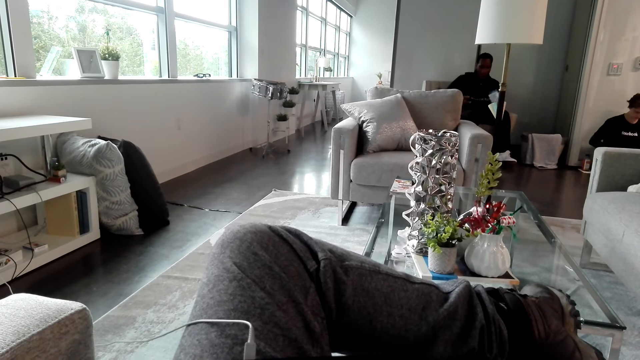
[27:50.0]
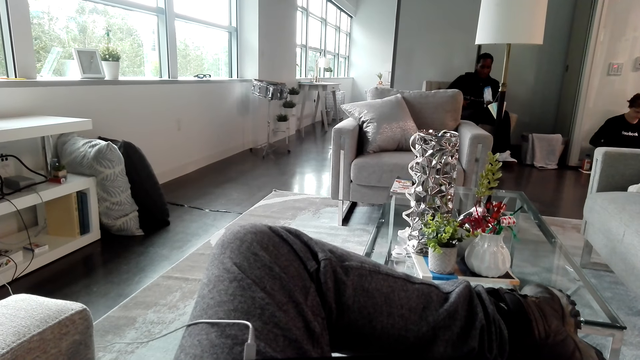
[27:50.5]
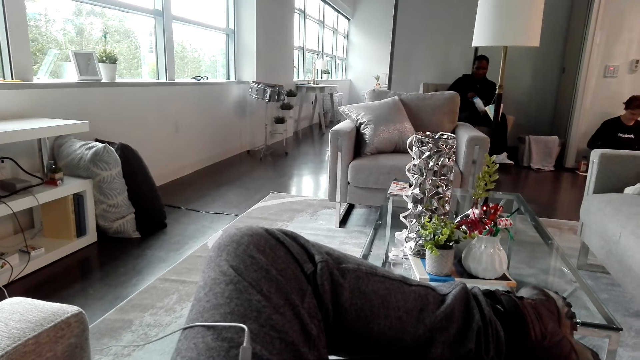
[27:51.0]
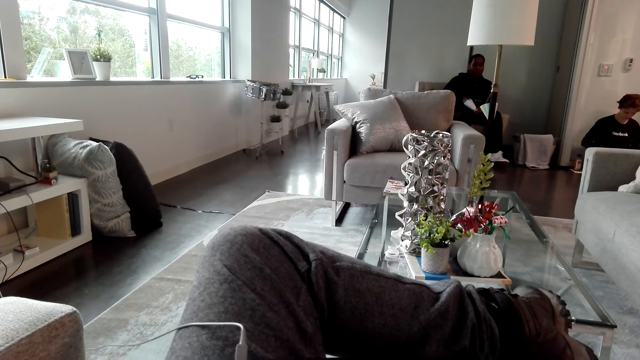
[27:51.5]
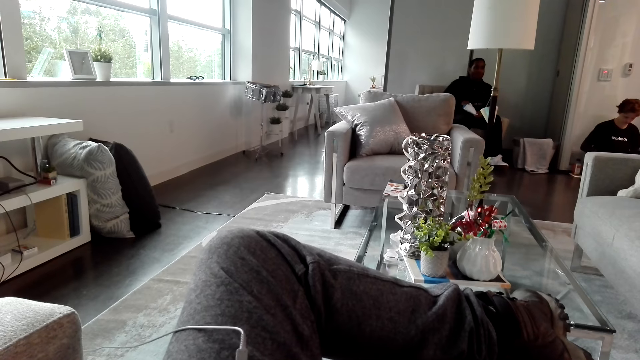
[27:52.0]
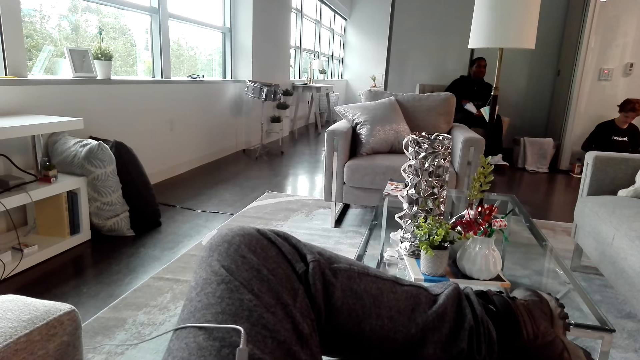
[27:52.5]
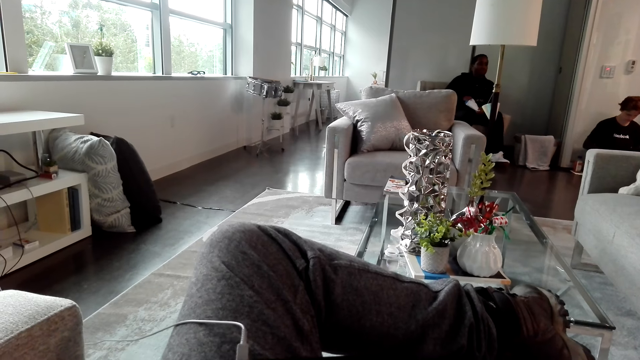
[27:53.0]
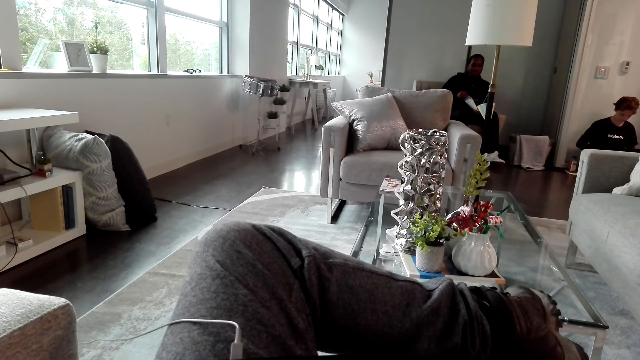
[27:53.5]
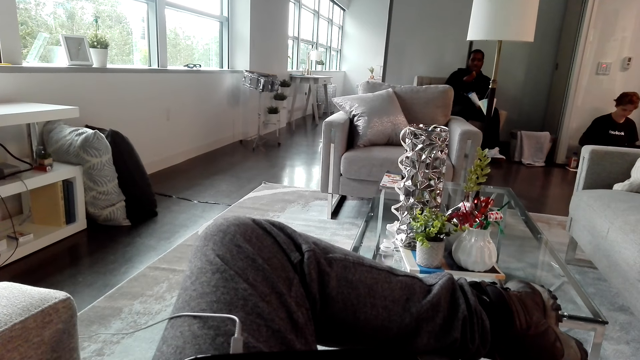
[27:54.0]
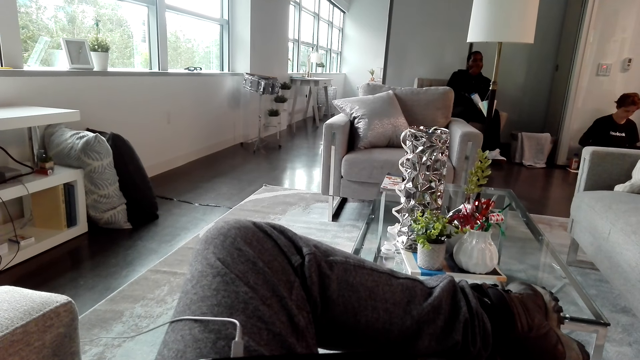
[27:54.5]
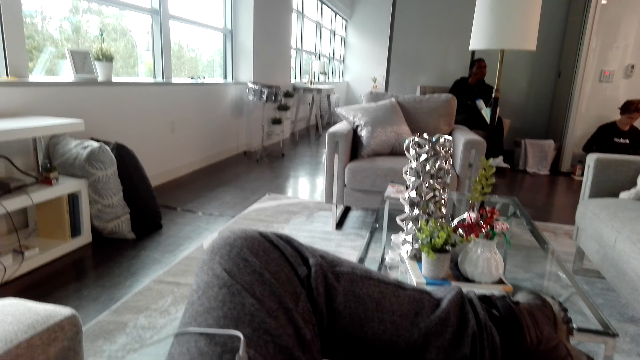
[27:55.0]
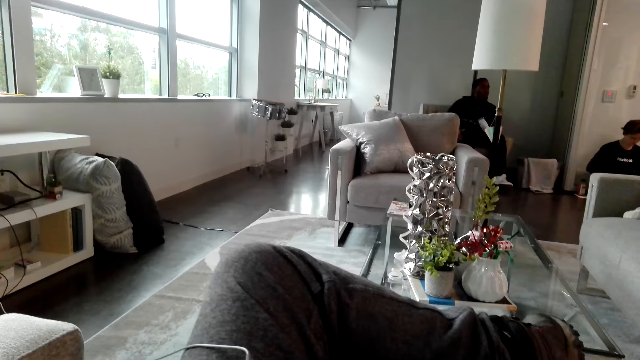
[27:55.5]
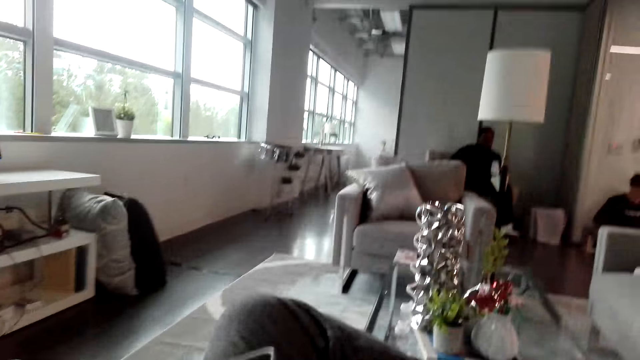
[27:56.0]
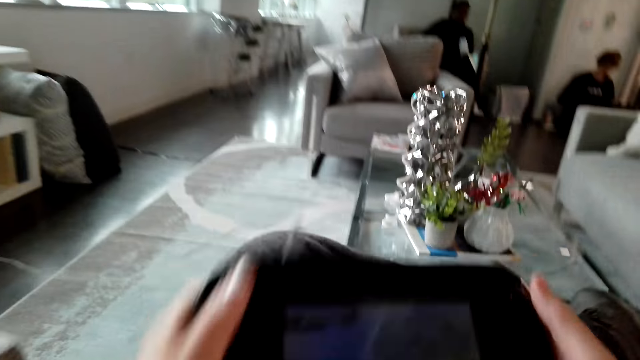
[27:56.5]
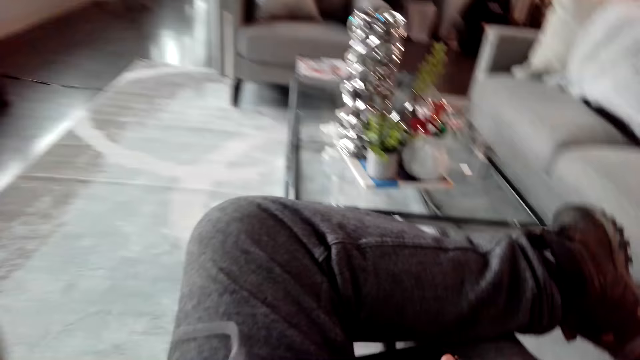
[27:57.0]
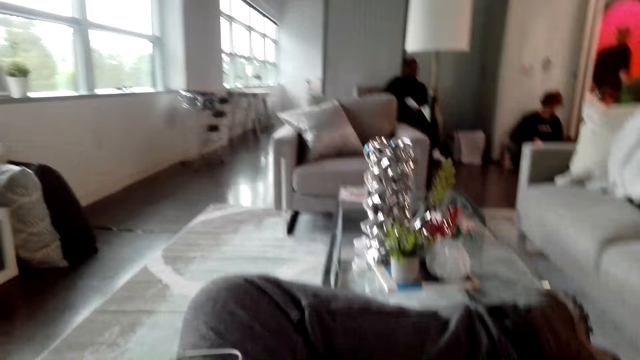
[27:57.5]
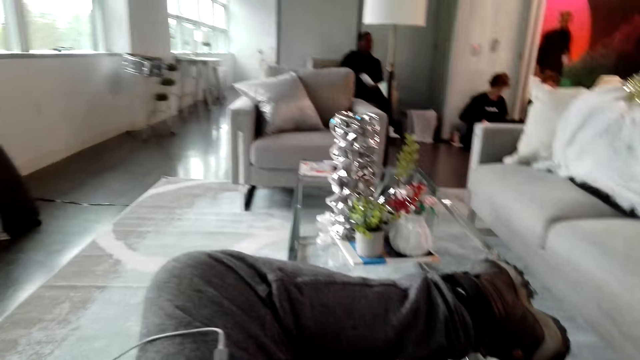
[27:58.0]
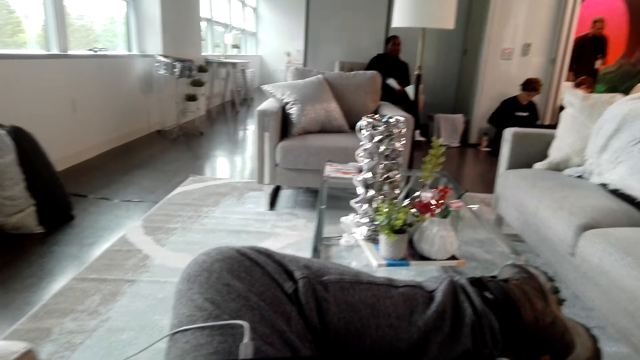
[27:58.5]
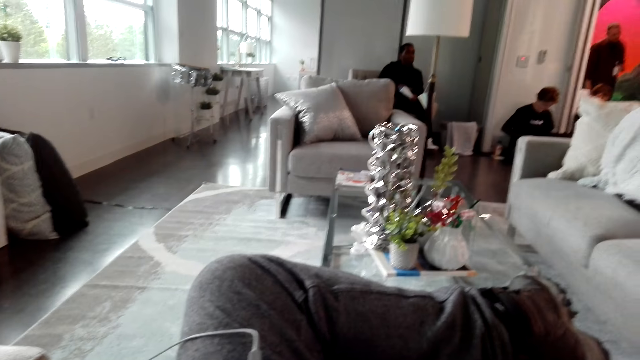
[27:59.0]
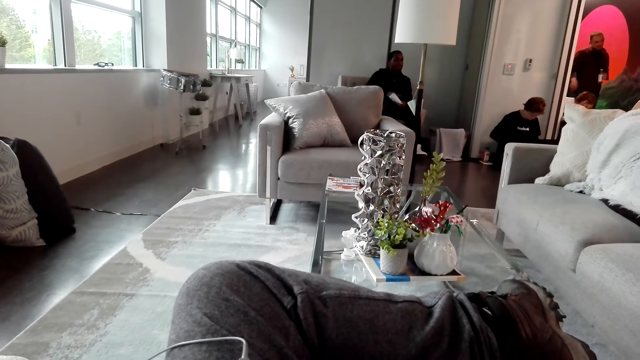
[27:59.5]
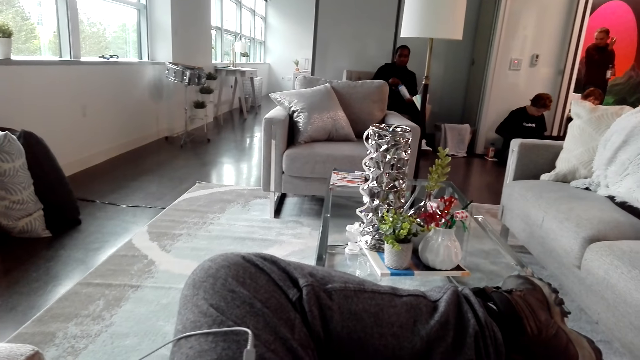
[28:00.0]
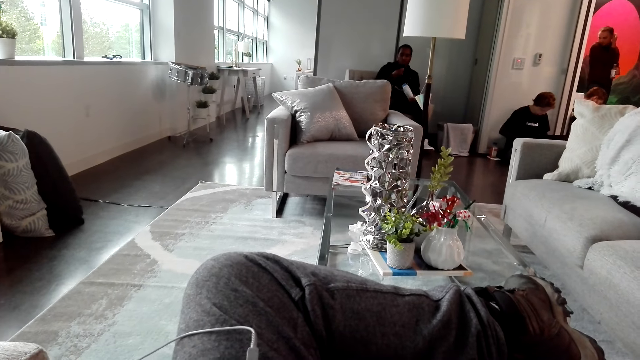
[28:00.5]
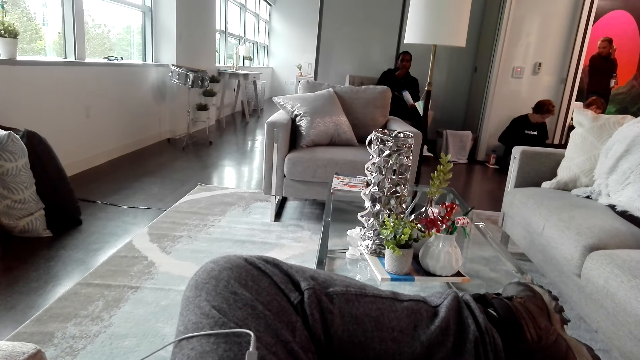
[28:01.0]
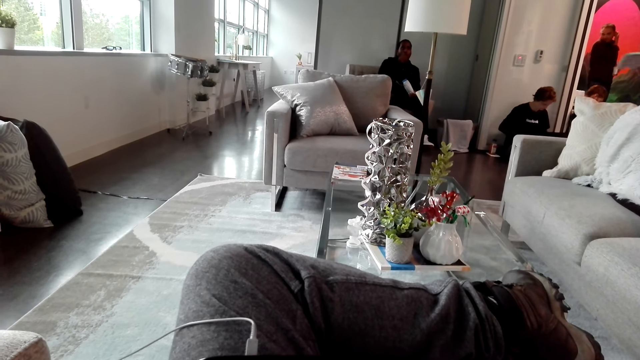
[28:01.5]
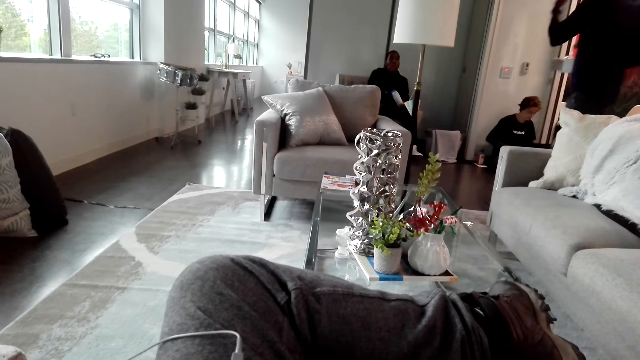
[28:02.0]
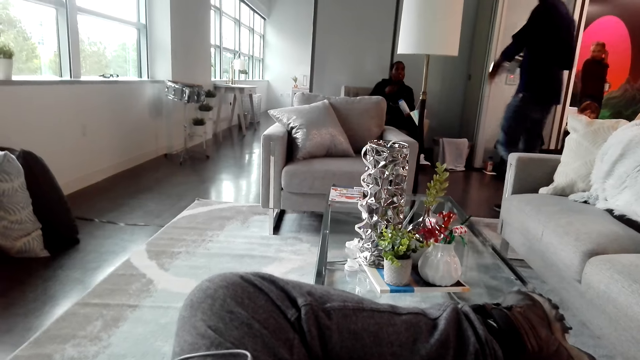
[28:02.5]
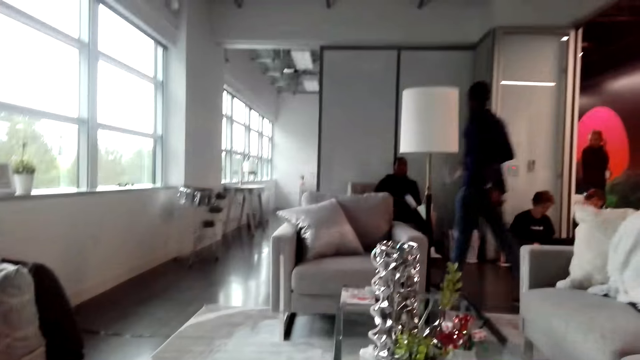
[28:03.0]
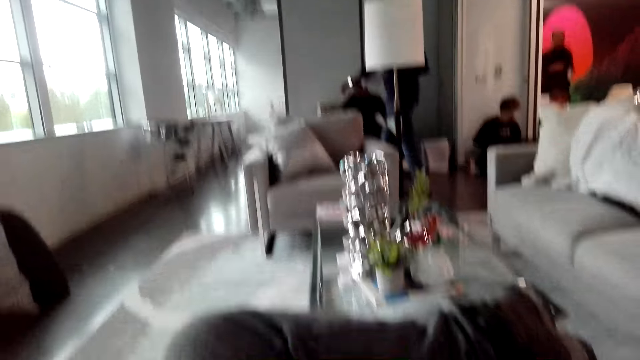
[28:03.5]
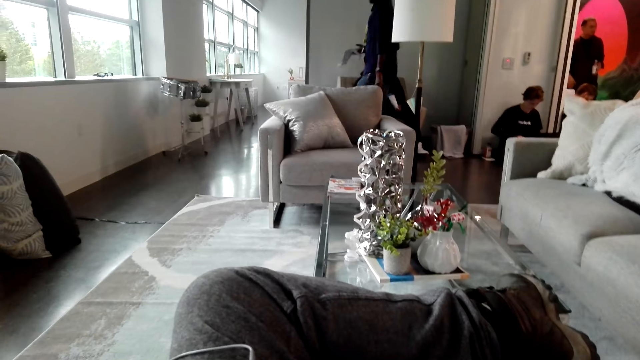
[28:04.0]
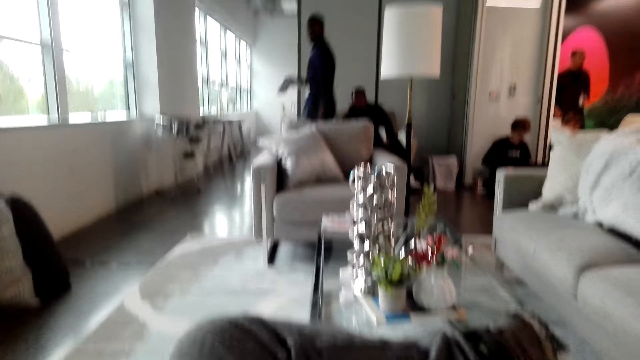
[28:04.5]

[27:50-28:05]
The camera wearer plays the game on the game pad. They move a phone with both hands. They look around. They operate the phone.

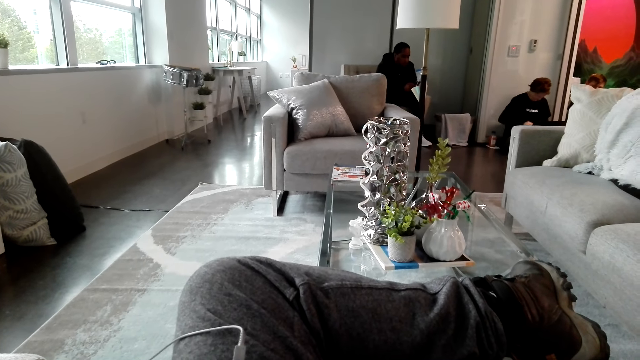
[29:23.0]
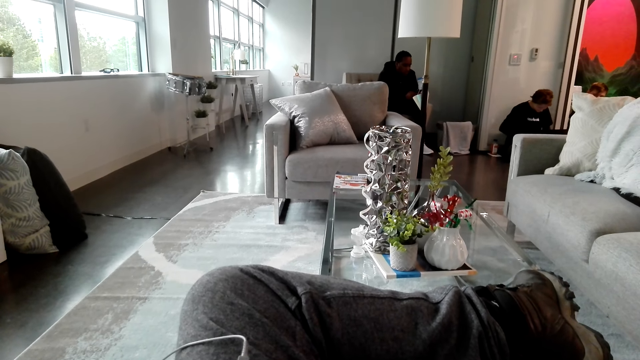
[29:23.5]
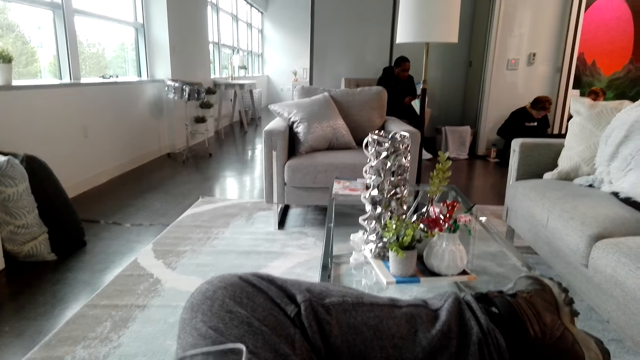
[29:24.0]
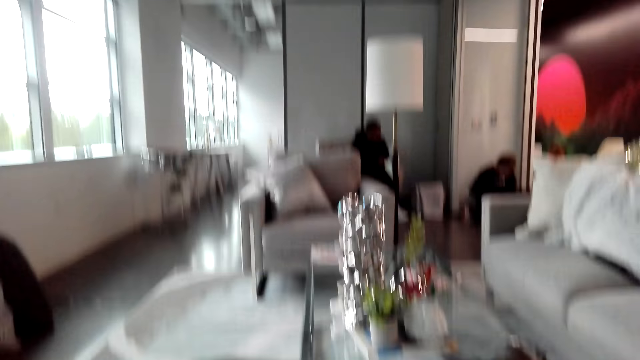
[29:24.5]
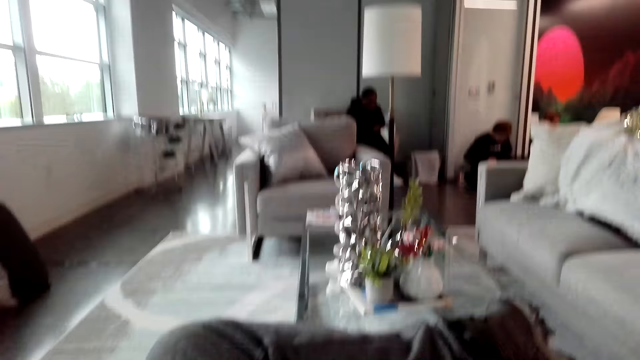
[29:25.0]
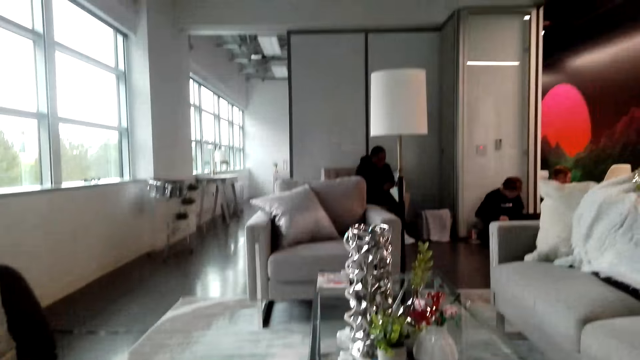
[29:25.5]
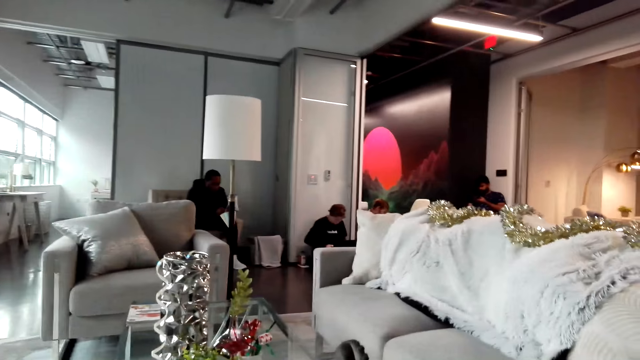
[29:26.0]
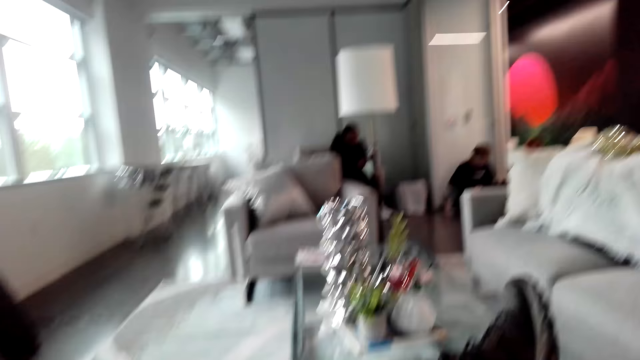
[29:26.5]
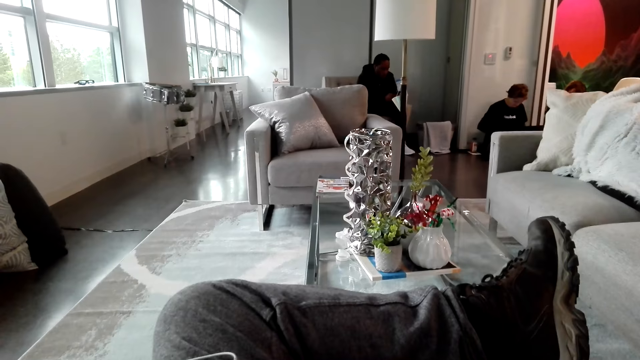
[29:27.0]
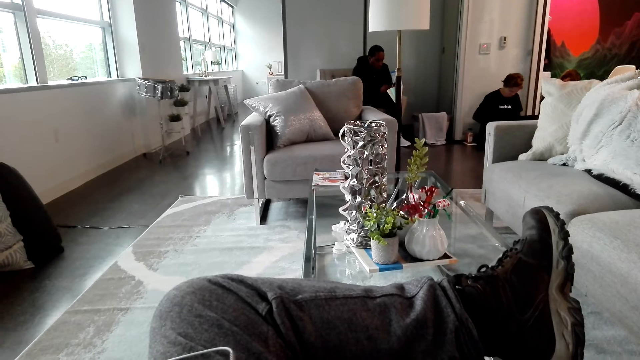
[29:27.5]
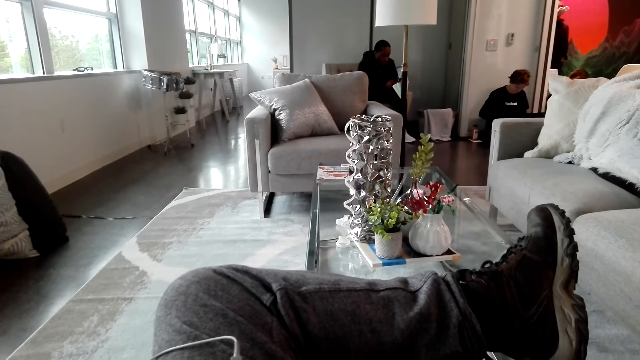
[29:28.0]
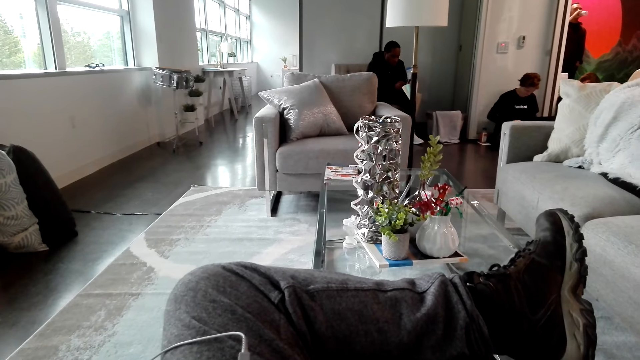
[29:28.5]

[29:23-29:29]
The camera wearer looks around.
